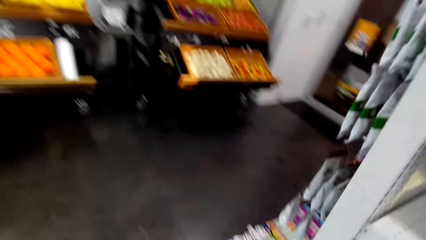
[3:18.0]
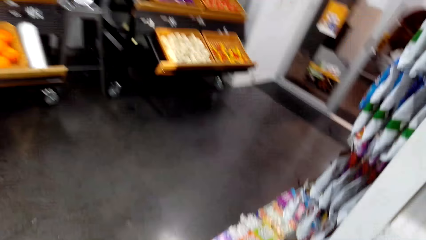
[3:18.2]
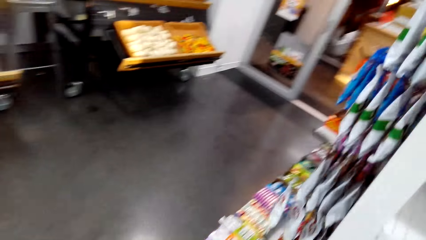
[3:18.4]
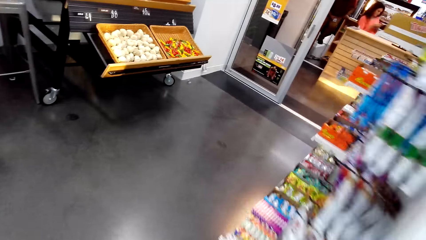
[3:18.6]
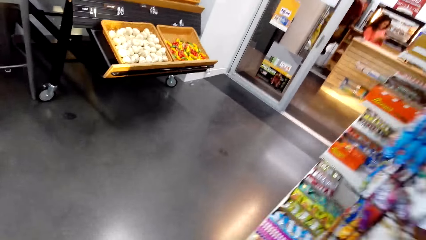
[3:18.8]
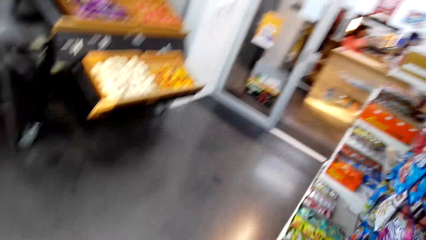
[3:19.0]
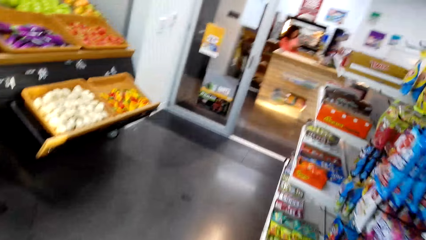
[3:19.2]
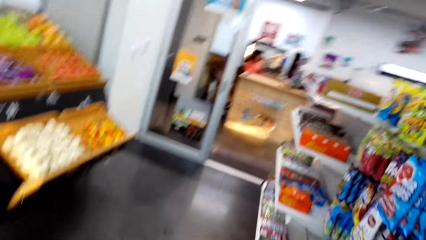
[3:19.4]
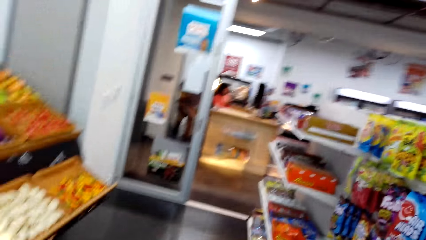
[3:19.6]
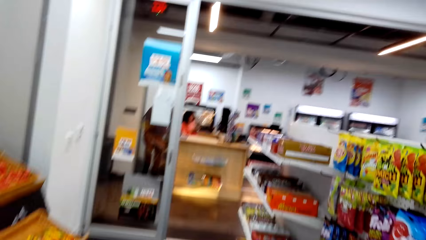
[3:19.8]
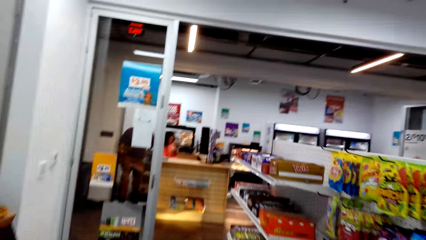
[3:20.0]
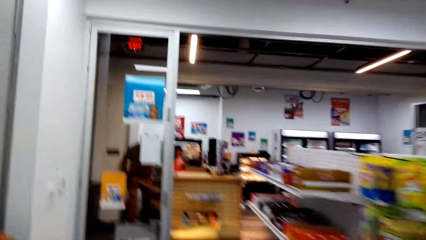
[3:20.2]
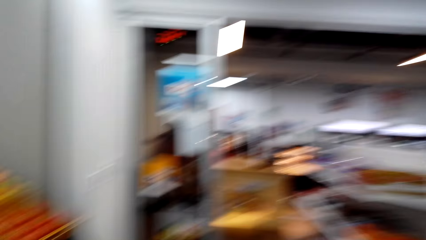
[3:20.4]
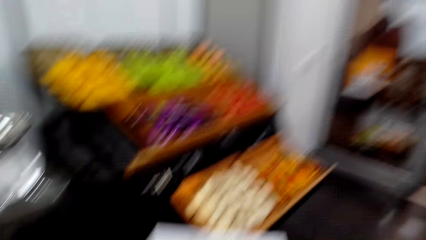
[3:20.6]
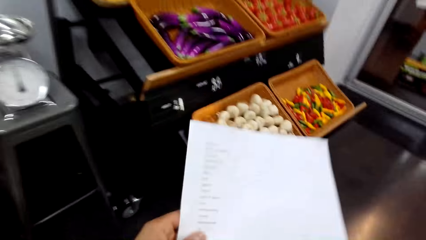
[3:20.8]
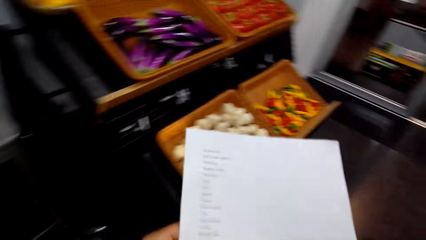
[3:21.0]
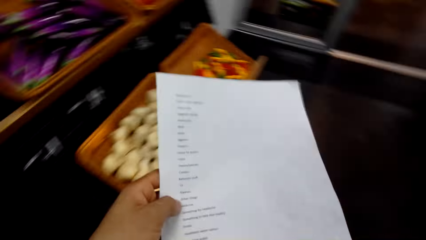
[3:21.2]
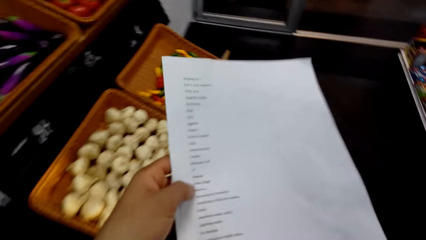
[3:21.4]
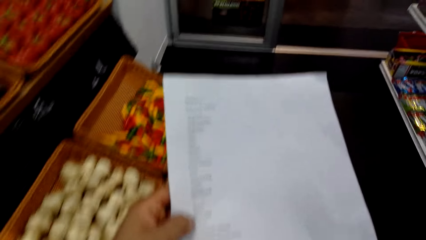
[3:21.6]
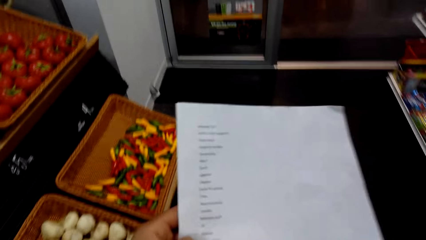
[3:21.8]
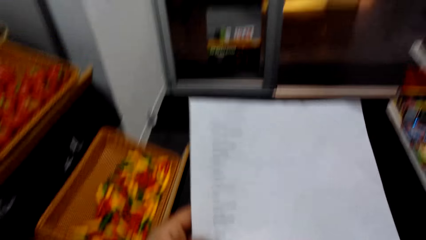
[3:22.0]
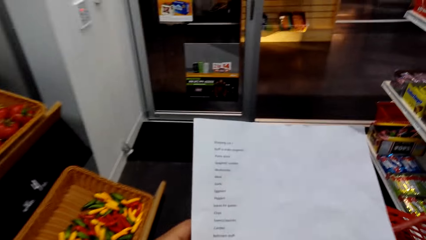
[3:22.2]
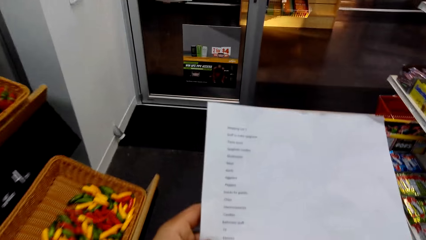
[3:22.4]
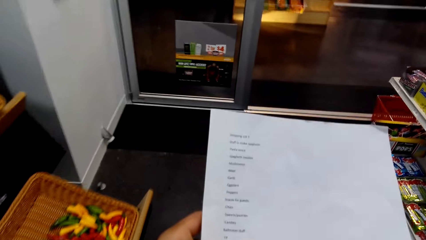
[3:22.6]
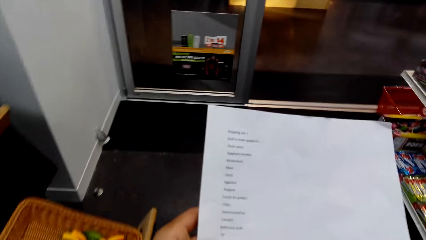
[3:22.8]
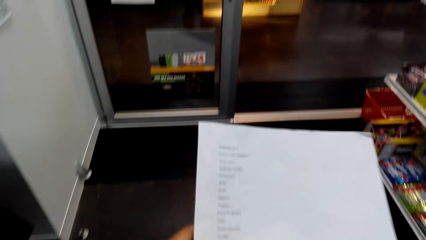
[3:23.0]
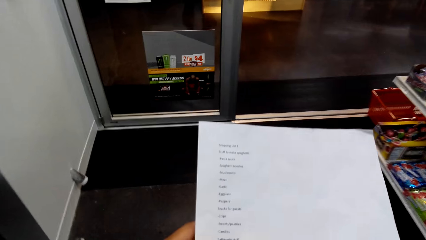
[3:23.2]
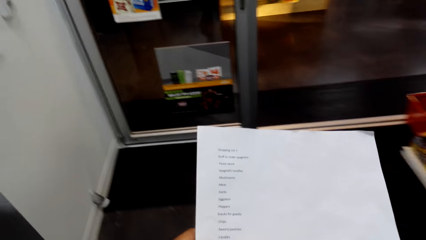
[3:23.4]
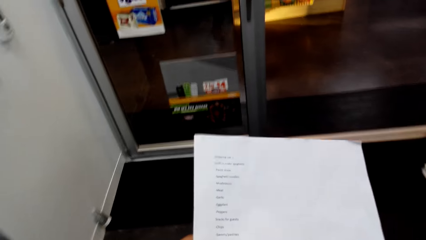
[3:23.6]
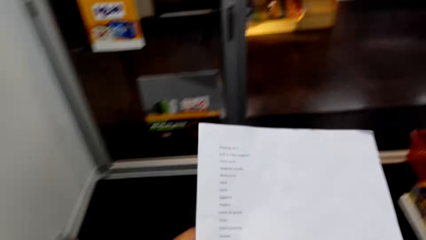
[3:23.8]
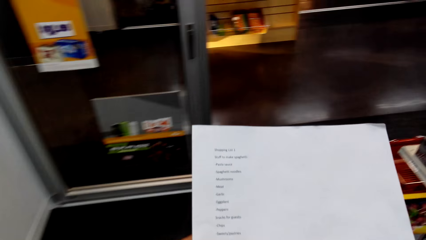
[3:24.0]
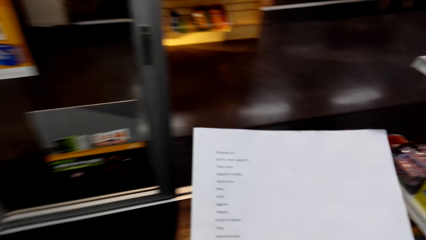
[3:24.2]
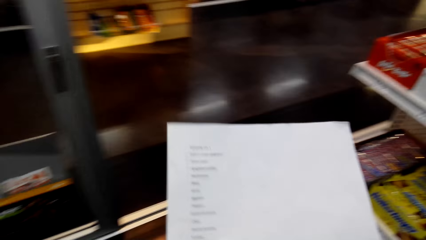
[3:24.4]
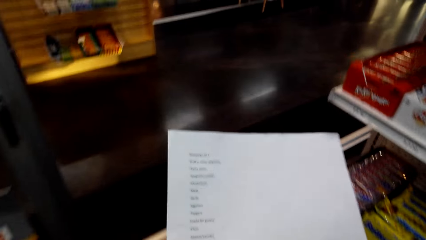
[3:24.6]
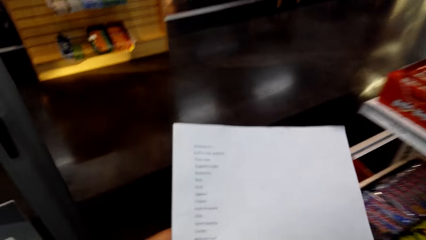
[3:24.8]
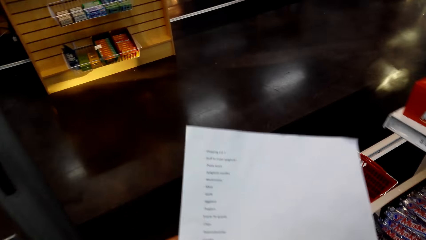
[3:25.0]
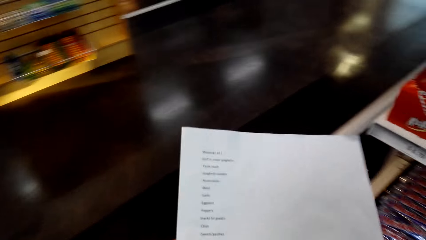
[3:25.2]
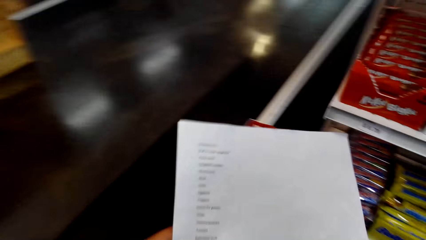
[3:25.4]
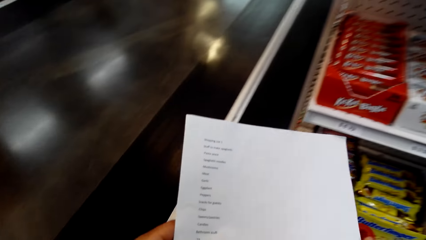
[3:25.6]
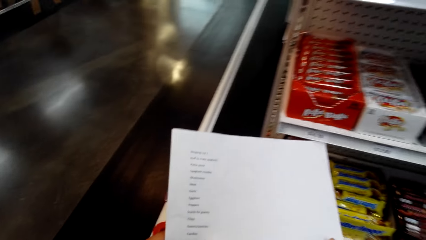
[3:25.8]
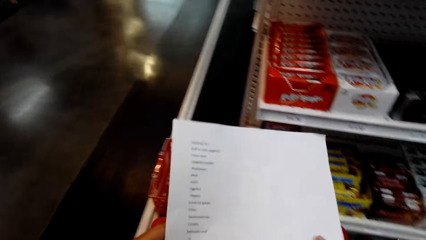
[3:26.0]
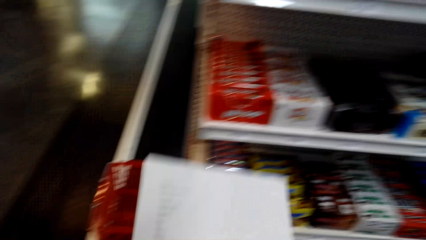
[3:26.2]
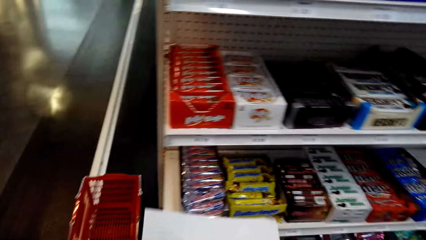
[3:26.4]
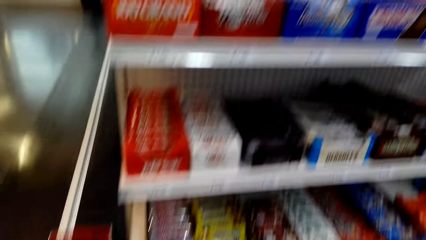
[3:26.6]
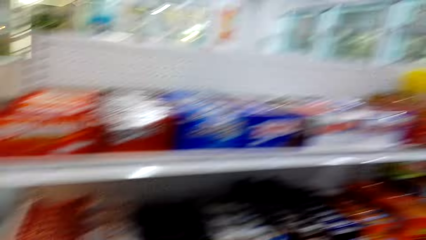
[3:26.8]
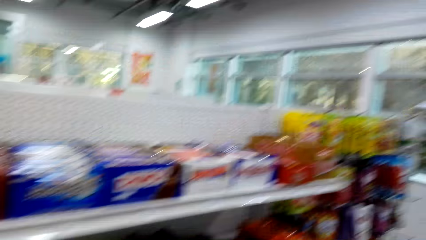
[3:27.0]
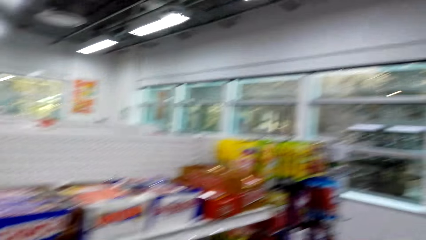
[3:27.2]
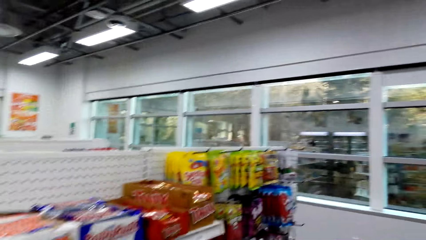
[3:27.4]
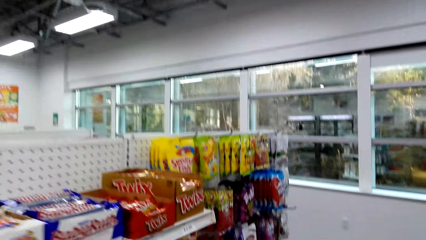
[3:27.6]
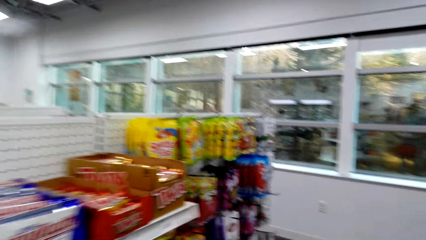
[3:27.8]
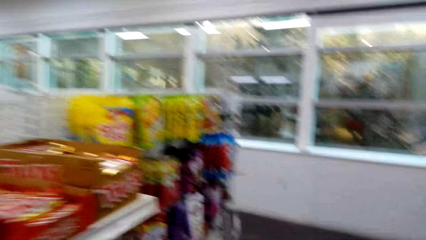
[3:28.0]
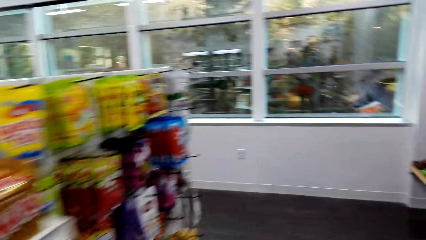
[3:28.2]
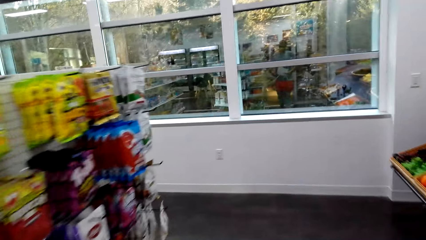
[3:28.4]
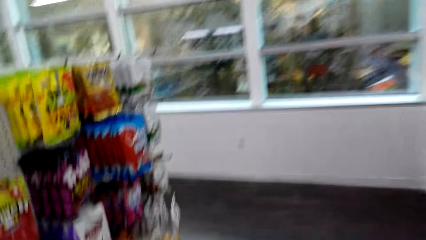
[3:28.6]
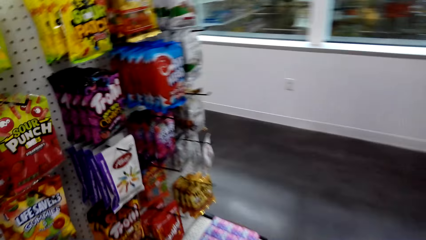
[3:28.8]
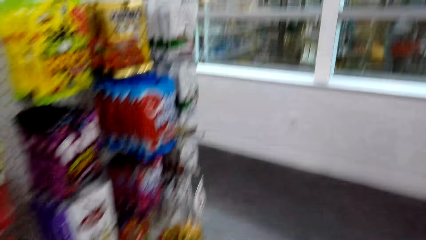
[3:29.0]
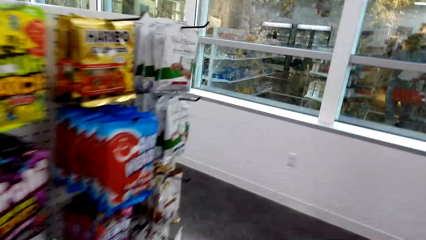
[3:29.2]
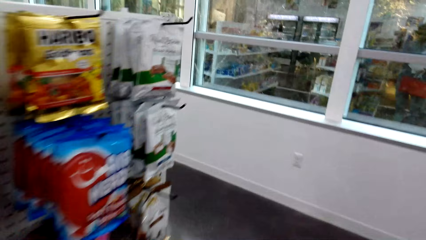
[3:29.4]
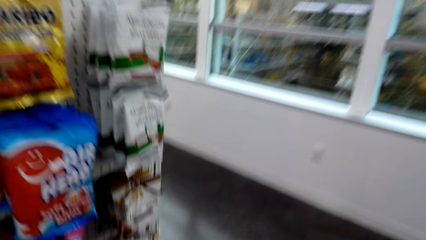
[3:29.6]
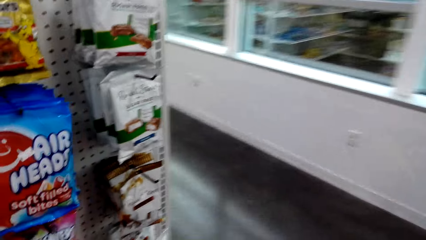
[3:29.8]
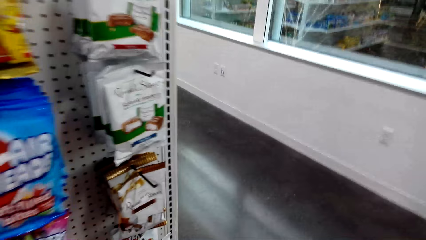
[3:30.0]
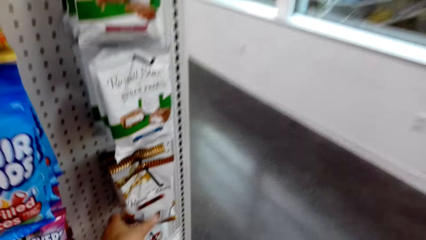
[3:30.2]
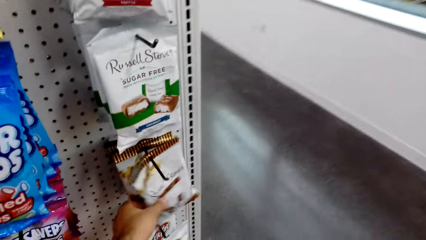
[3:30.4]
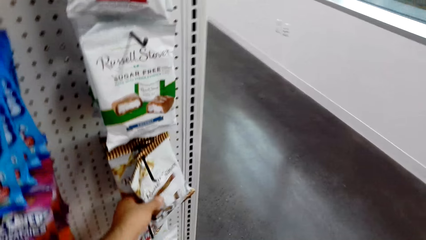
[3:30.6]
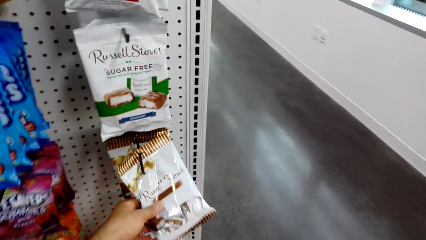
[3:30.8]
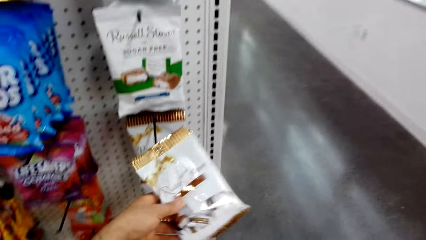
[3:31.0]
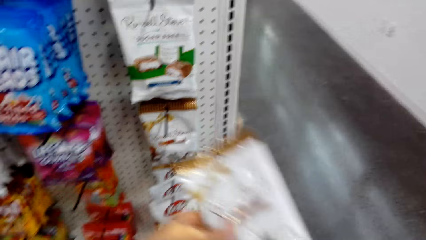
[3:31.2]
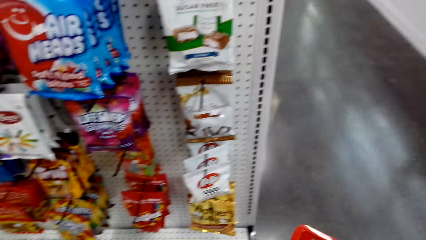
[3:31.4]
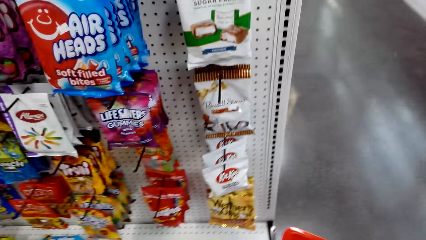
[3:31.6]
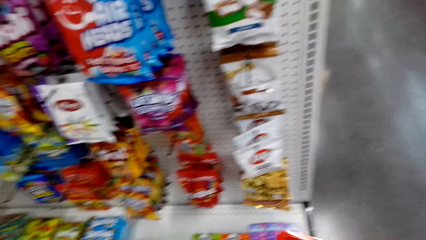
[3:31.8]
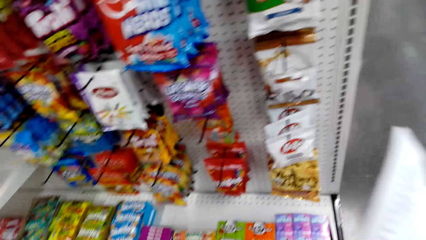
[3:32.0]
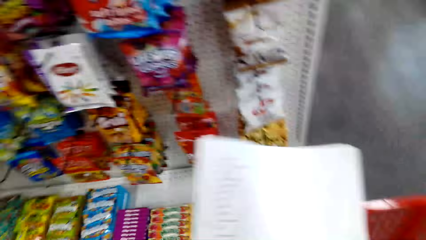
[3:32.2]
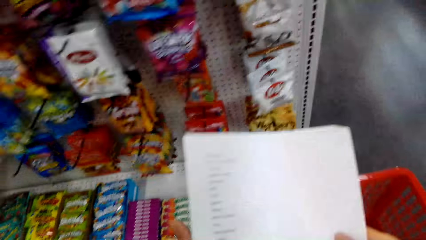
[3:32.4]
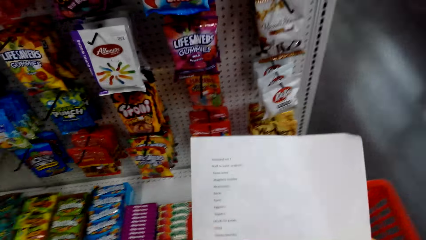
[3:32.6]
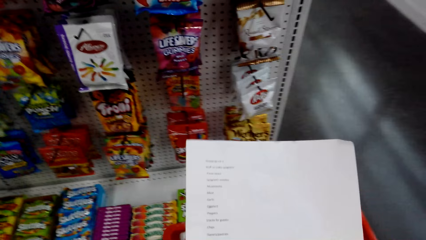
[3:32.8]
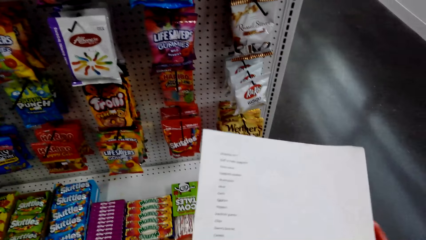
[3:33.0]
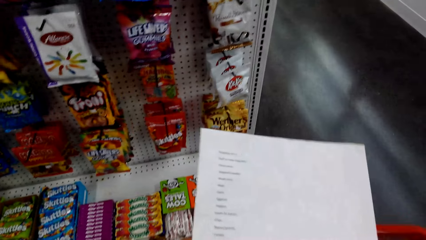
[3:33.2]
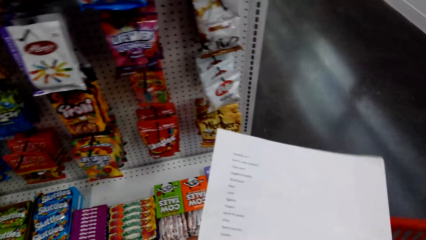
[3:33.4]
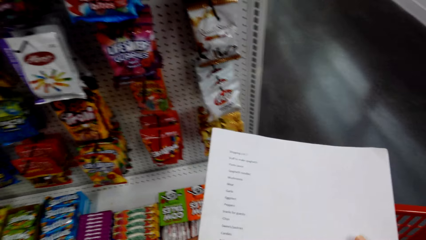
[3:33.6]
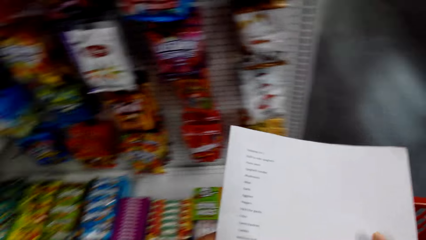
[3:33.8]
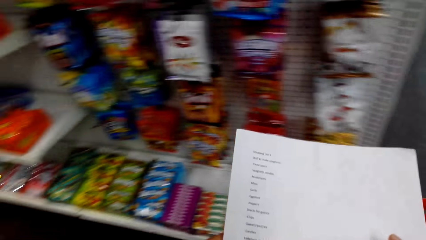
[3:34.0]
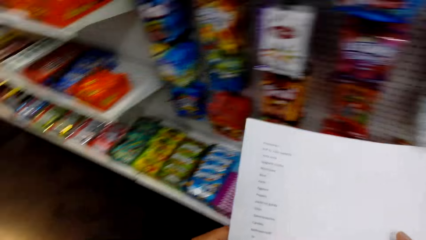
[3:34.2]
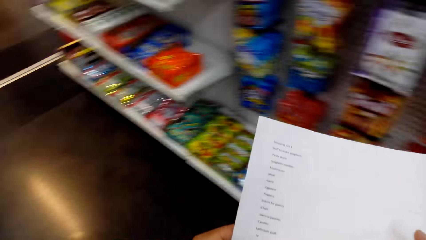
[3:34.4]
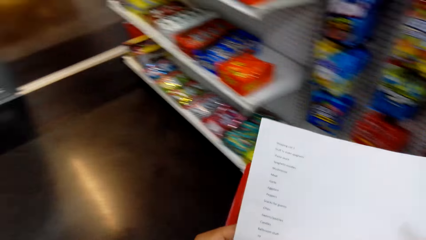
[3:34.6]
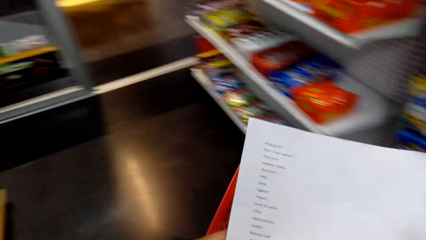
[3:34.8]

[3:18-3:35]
The camera wearer takes a sachet of Russell Stover and puts the sachet of Russell Stover in the shopping basket.
